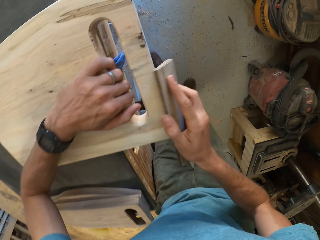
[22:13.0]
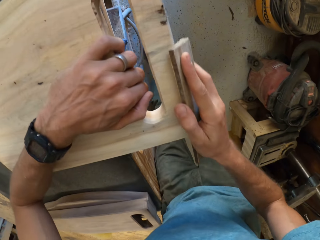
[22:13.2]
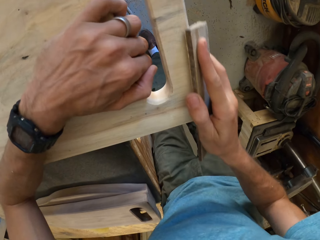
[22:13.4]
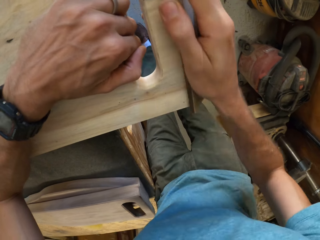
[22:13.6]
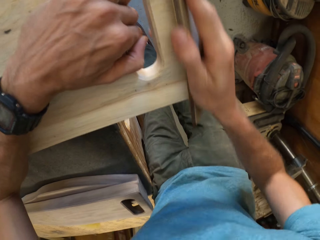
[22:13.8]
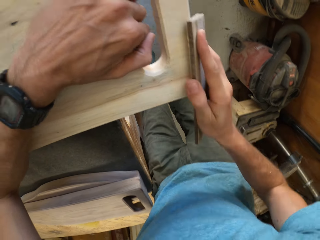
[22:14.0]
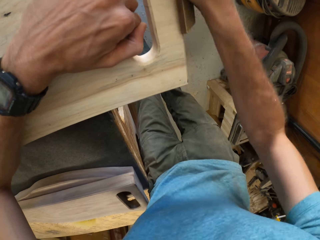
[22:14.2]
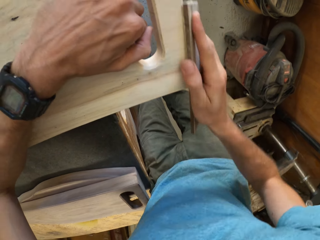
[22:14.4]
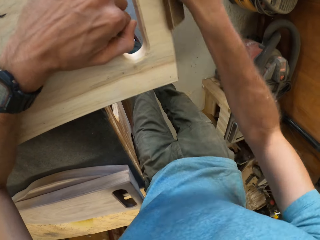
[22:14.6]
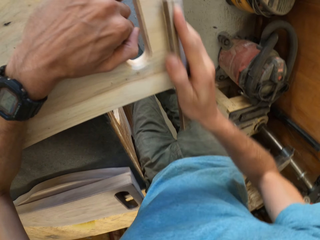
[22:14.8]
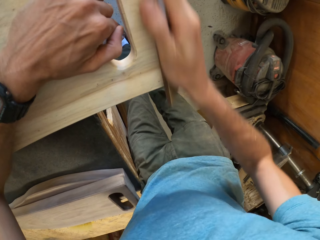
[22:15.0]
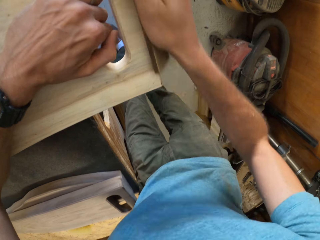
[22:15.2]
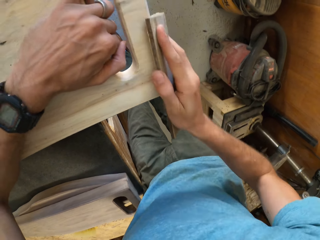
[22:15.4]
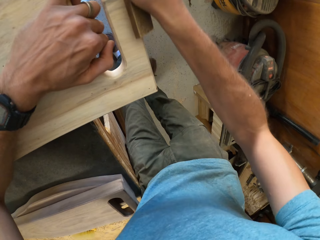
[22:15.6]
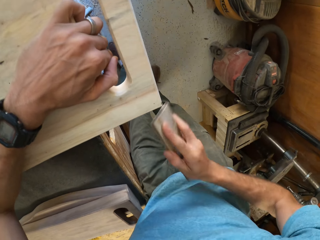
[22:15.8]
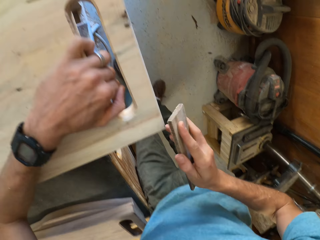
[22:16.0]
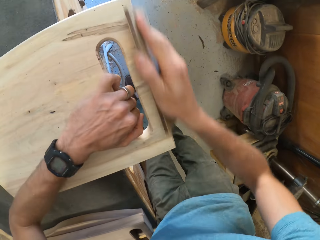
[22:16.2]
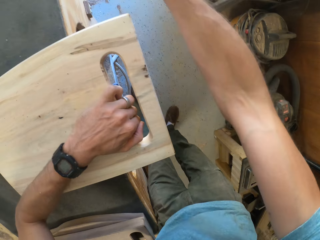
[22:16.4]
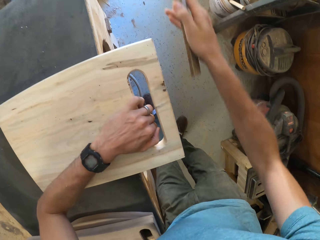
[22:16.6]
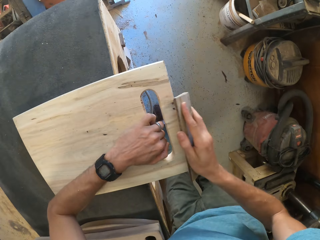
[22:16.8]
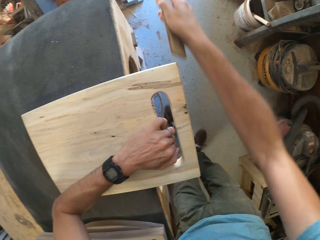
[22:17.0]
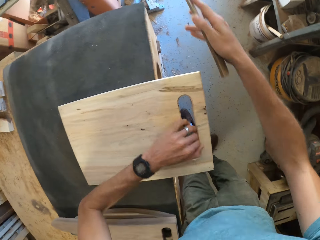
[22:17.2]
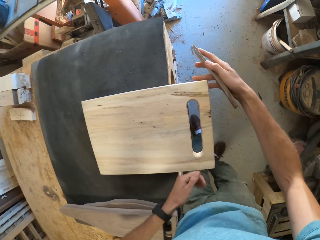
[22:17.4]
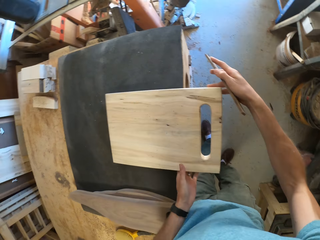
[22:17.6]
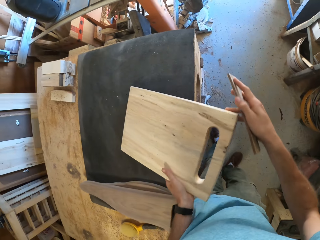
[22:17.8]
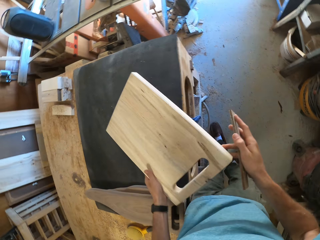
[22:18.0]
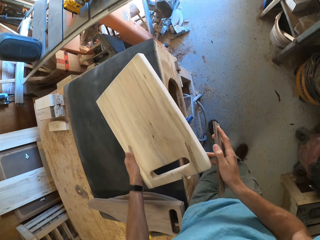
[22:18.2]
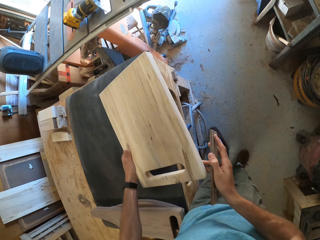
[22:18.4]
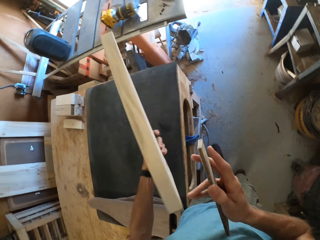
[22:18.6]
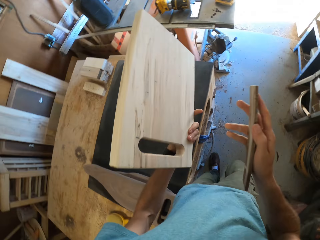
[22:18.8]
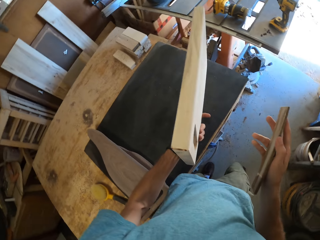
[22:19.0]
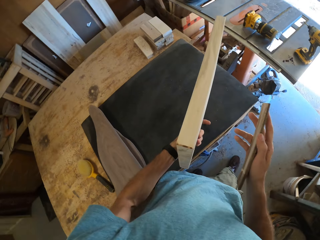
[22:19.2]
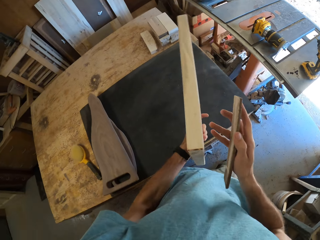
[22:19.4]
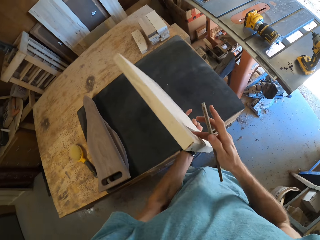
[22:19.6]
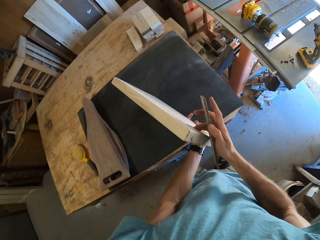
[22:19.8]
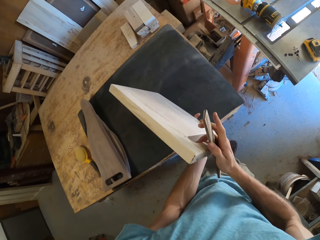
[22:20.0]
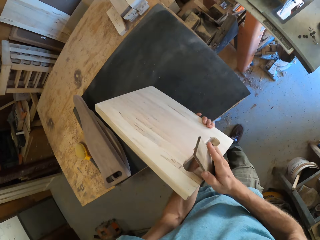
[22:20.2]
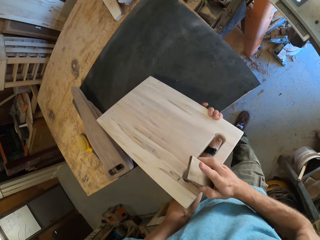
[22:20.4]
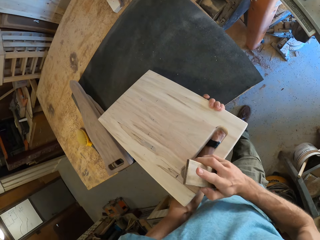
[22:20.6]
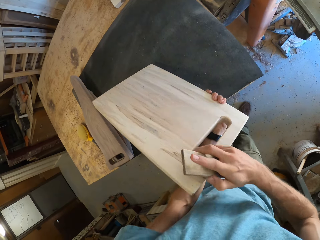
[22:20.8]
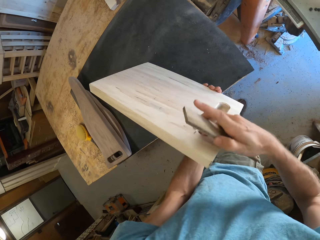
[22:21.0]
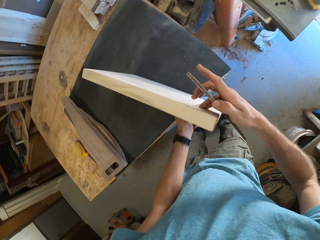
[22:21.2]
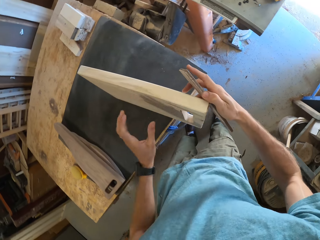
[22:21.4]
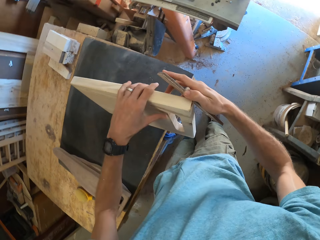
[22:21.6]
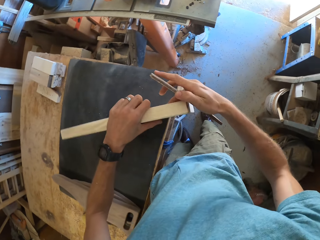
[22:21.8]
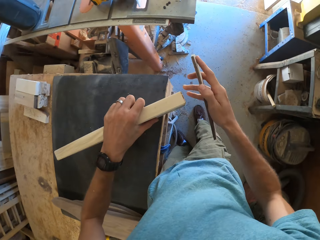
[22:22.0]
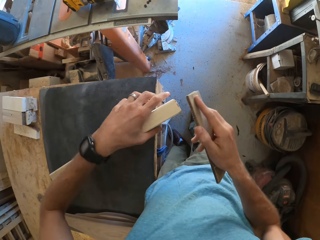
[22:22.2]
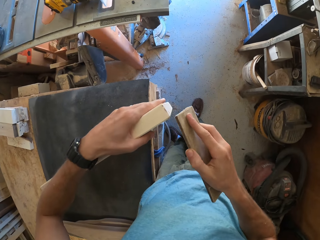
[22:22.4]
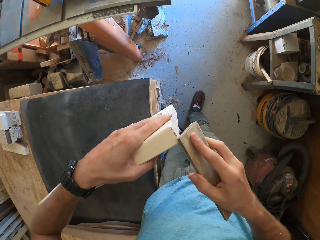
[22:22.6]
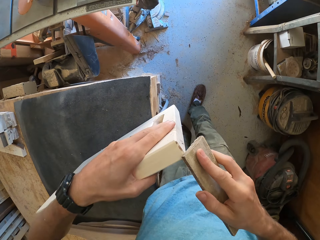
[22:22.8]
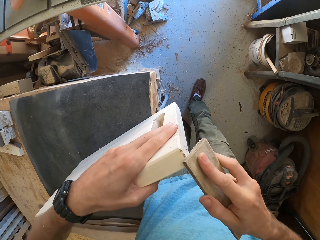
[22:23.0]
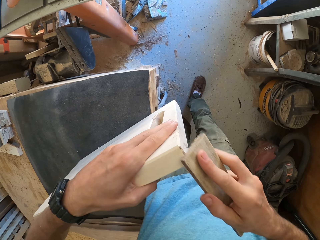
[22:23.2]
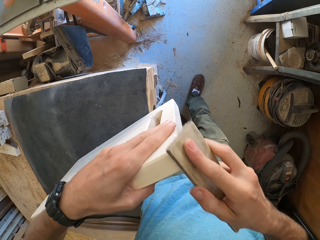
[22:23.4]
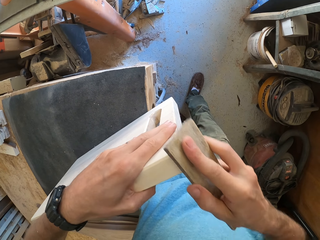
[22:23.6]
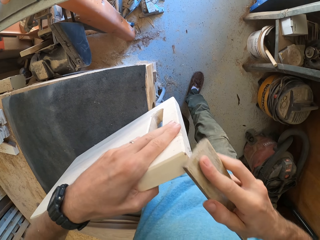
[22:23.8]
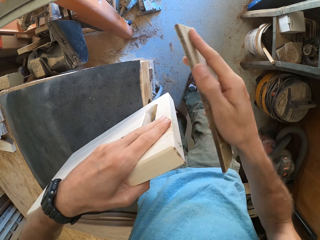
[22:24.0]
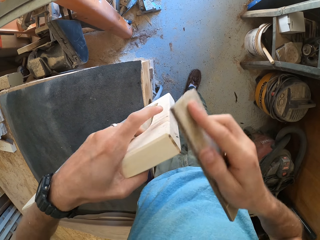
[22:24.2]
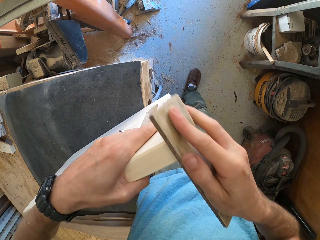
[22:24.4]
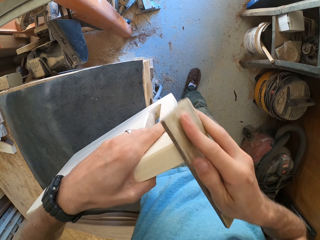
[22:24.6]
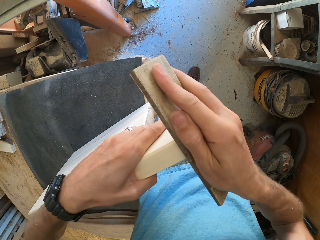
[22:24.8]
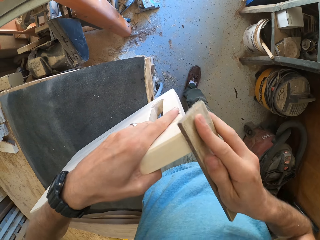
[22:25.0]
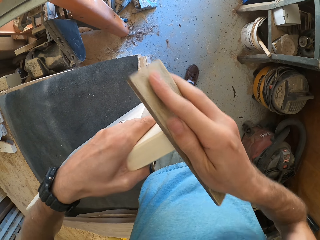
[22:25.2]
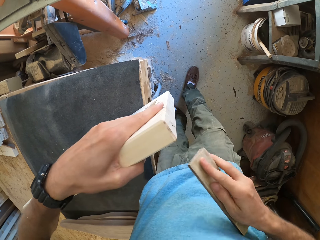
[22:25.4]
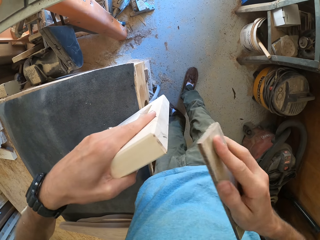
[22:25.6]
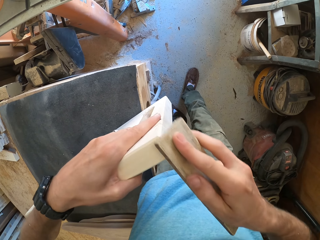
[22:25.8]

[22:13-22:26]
The camera wearer turns the piece of wood. He holds up the second piece of wood with his left hand. He holds the second piece of wood on the table with his left hand. He smoothens the piece of wood with sandpaper.

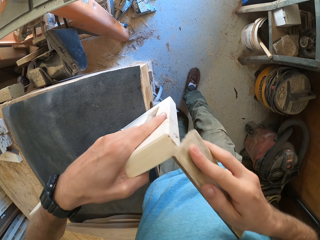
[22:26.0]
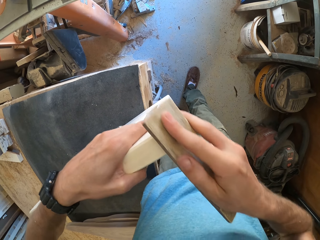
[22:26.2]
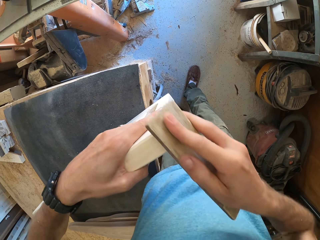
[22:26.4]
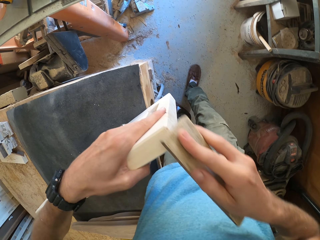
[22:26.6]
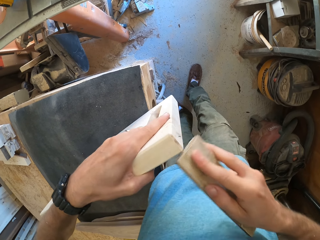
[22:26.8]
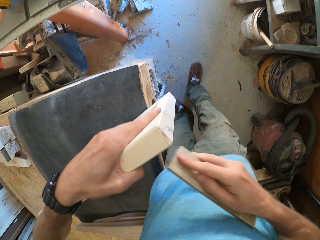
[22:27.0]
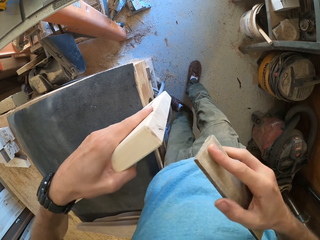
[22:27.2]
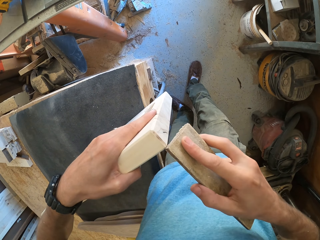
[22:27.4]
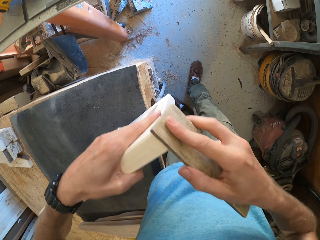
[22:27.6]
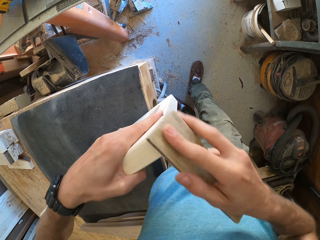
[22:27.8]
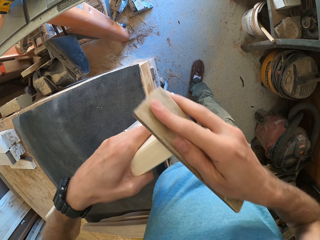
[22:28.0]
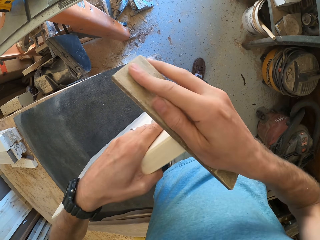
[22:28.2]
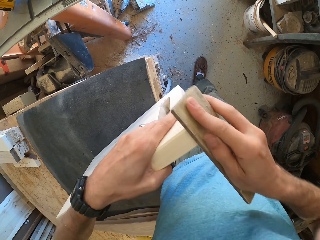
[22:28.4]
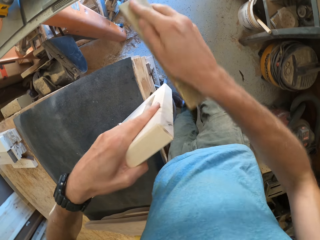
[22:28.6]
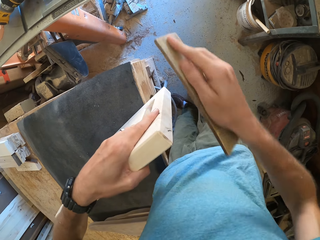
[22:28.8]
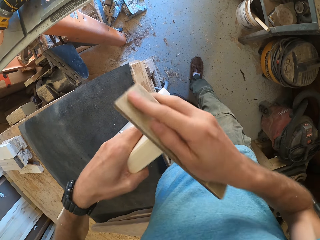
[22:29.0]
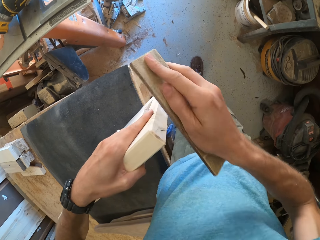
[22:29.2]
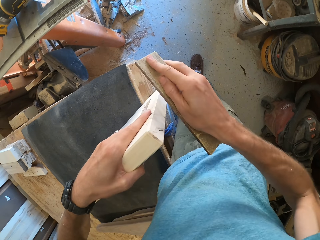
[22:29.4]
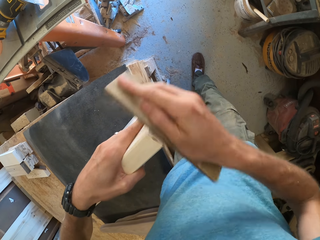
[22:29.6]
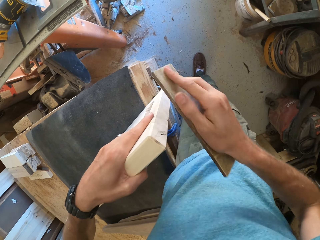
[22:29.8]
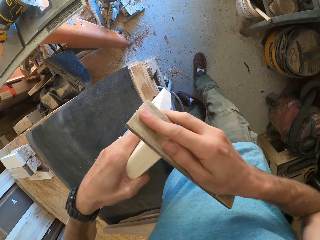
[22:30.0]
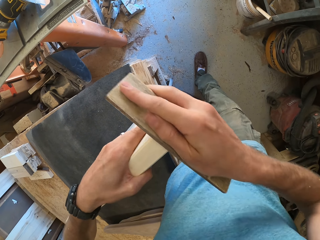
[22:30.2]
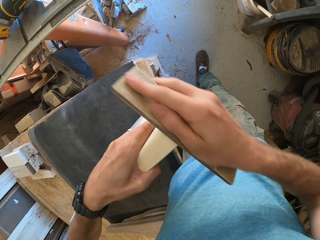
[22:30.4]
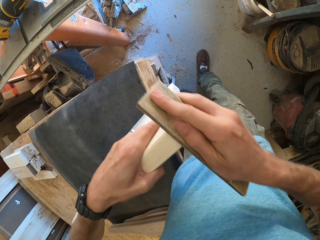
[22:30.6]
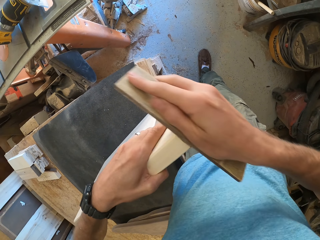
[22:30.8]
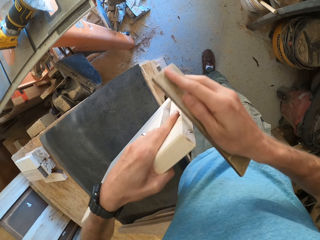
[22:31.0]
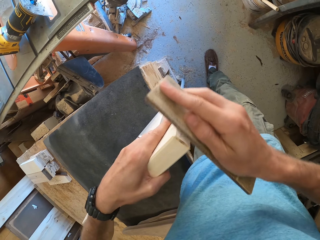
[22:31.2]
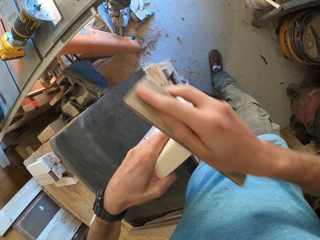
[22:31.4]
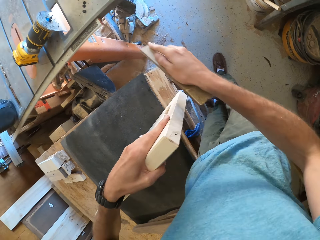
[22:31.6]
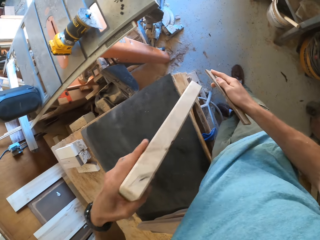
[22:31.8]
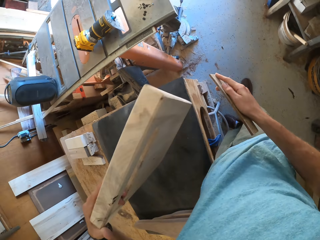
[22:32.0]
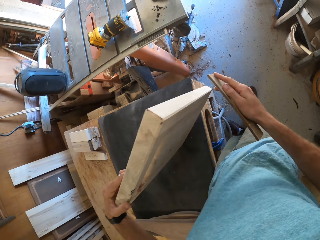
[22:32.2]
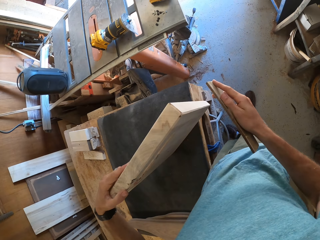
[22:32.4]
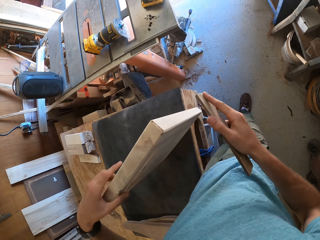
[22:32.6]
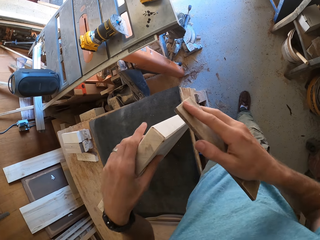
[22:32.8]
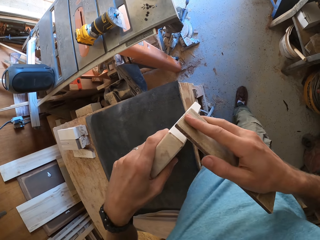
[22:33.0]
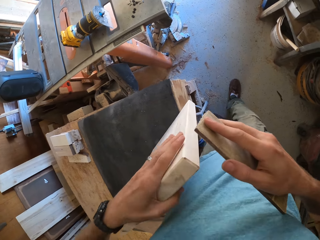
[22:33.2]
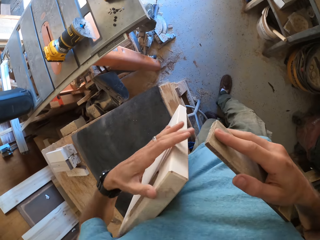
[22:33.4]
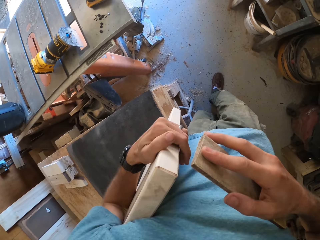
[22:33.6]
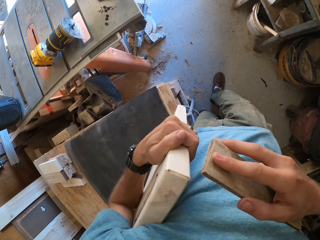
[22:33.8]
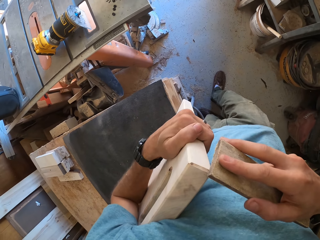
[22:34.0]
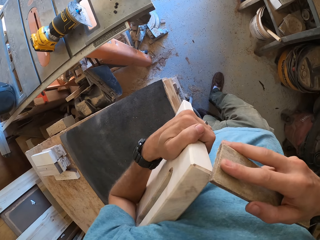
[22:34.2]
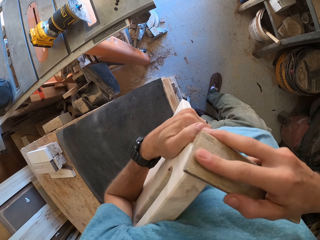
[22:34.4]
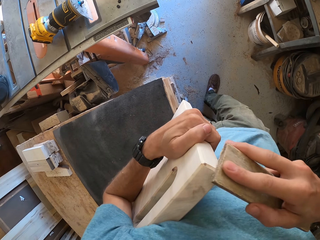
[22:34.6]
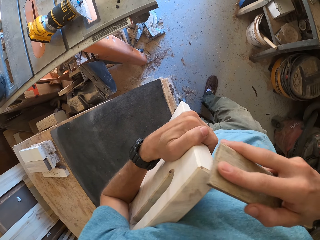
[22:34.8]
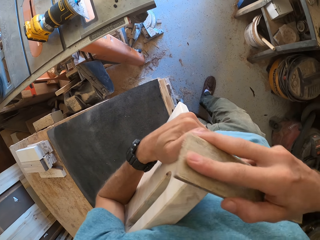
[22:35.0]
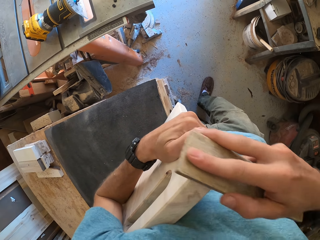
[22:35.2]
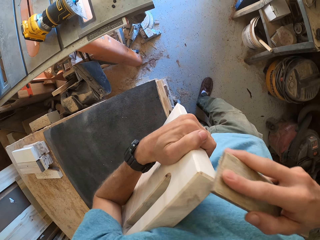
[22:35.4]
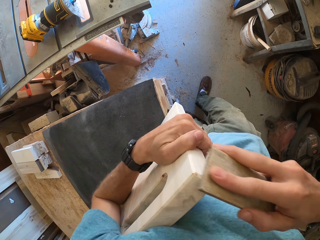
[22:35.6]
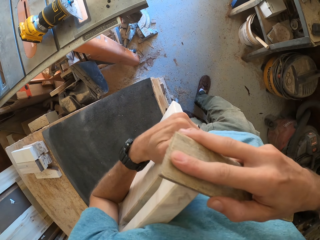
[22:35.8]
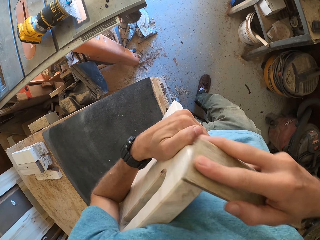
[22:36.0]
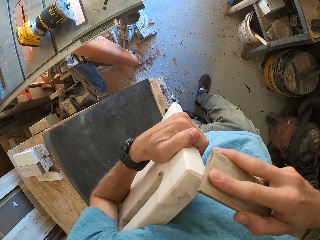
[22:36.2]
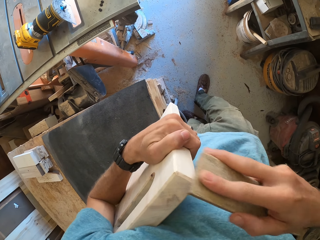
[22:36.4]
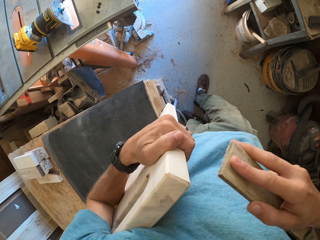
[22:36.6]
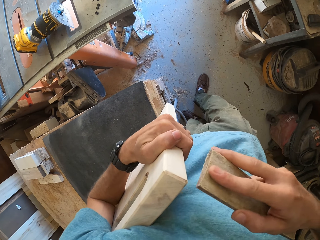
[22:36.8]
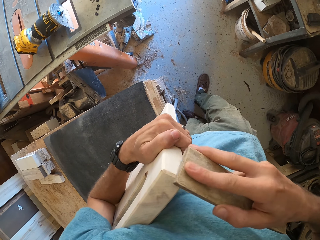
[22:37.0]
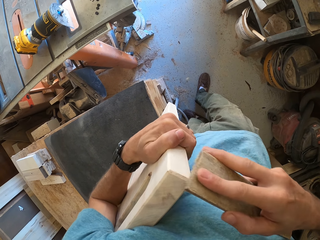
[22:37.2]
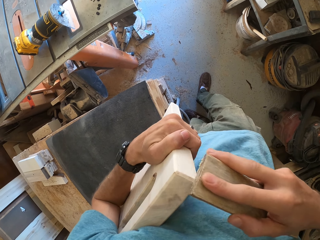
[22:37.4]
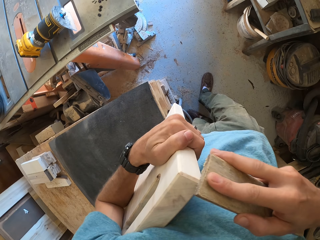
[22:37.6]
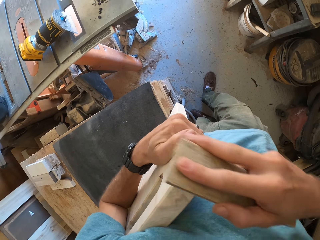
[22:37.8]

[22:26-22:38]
The camera wearer turns the piece of wood. They smoothen the piece of wood with sandpaper.
